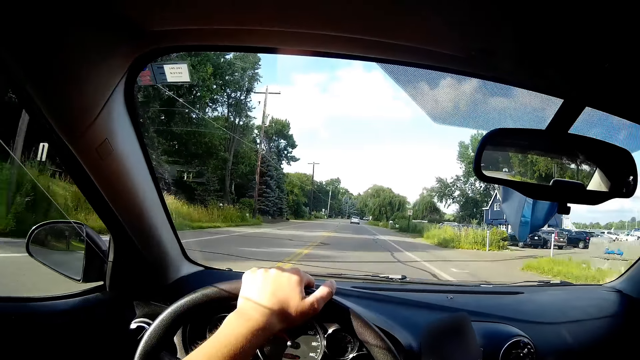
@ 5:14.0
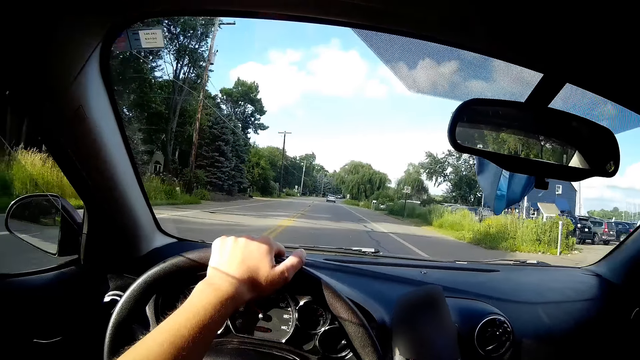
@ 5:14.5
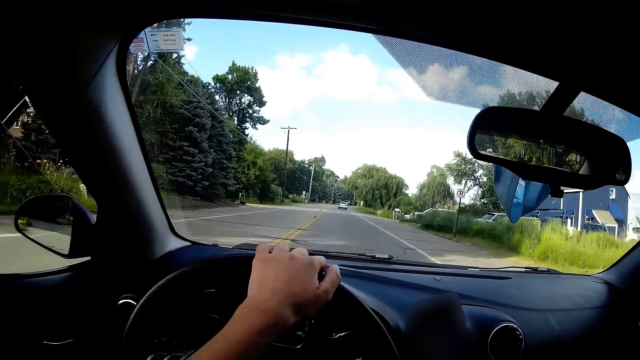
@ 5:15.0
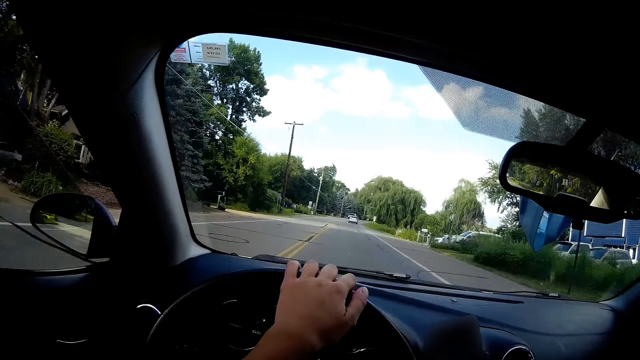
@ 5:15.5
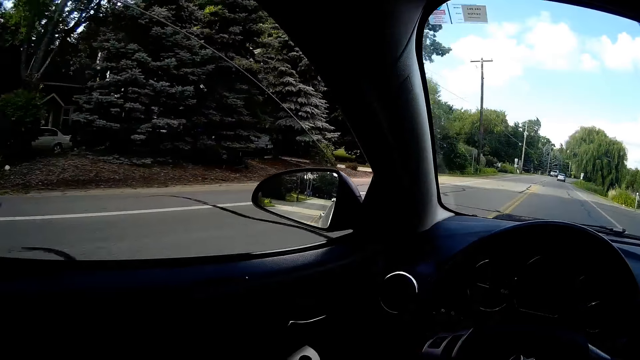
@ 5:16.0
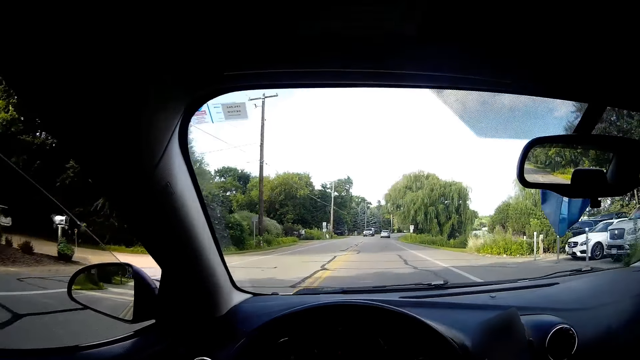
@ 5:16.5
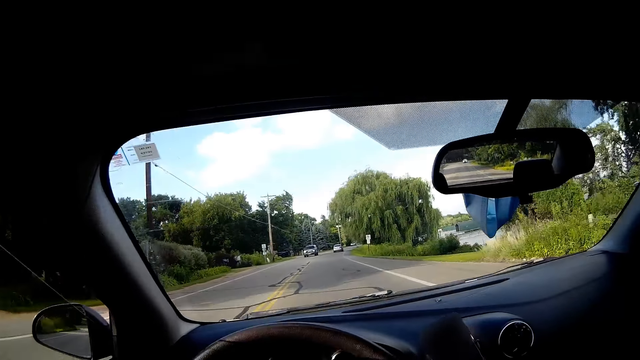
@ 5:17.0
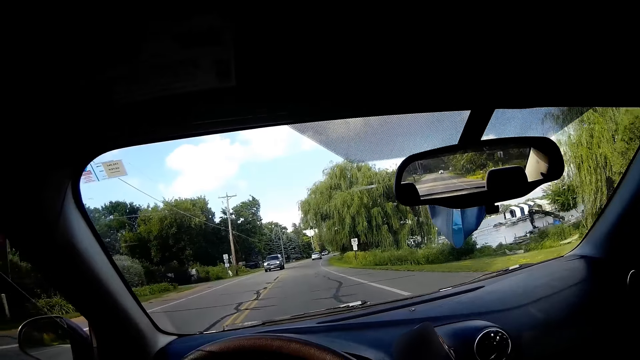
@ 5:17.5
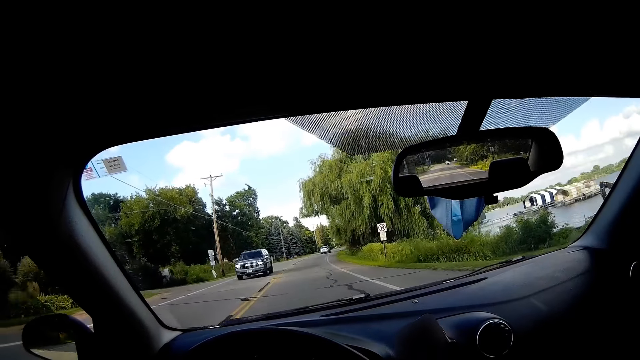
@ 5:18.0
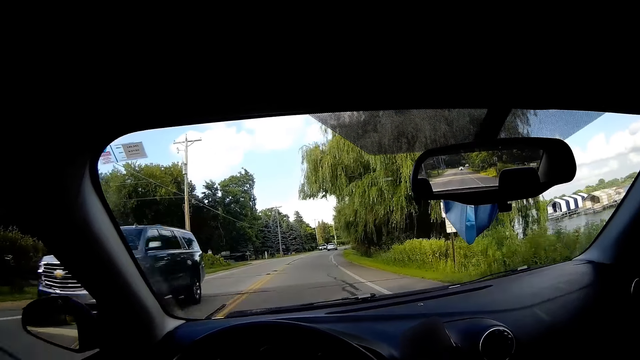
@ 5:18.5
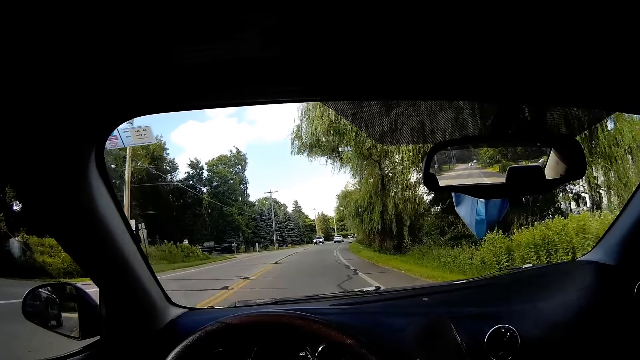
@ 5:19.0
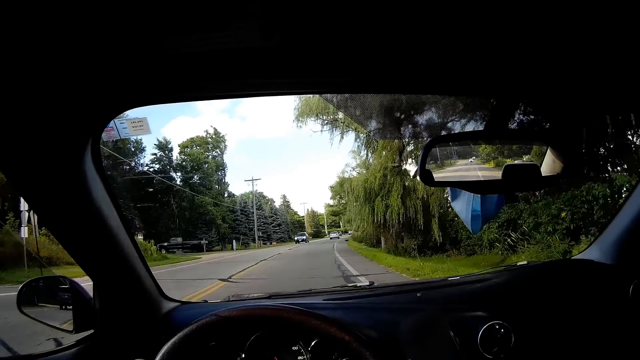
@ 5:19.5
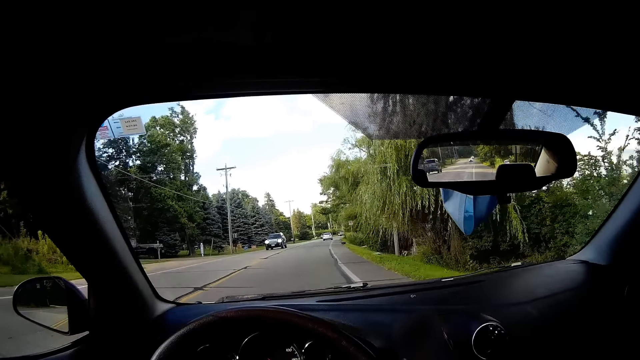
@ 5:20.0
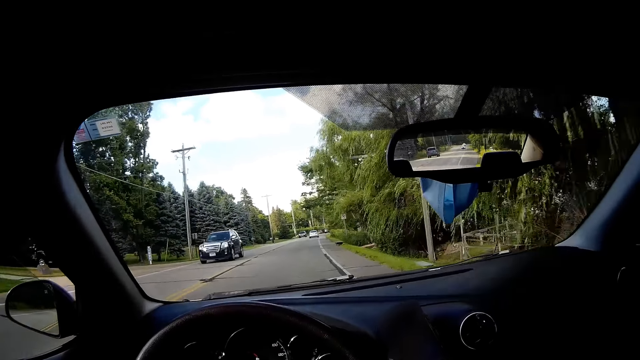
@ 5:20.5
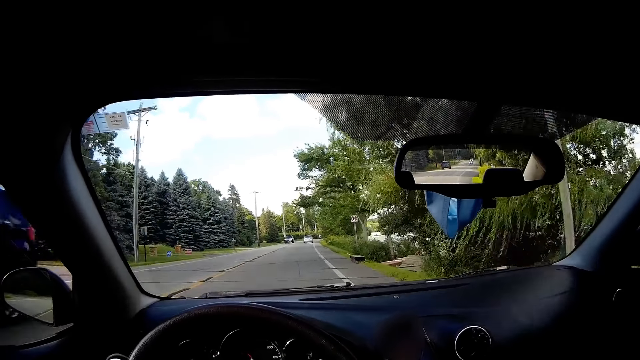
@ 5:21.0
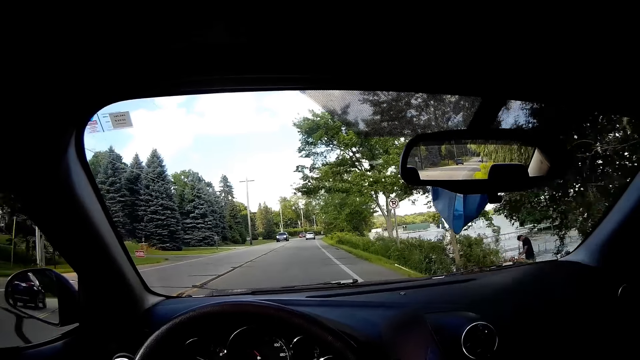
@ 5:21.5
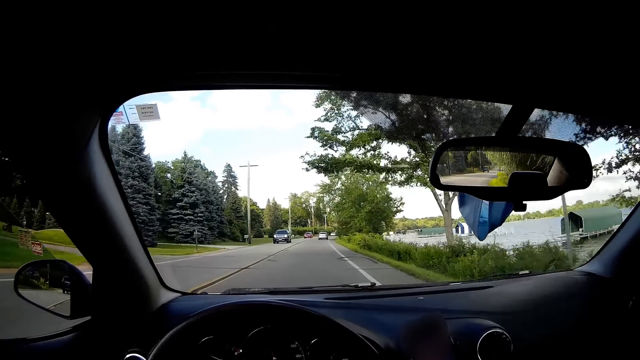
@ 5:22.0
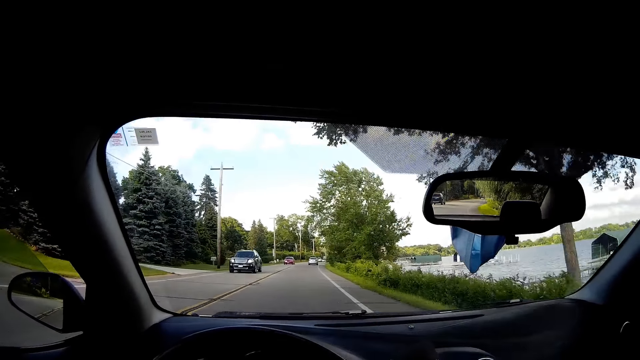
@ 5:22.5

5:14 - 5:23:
The camera wearer removes a hand from the steering wheel. A black car drives past them. A blue car drives past them.

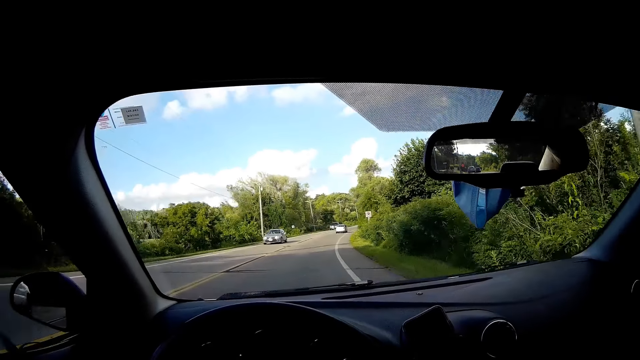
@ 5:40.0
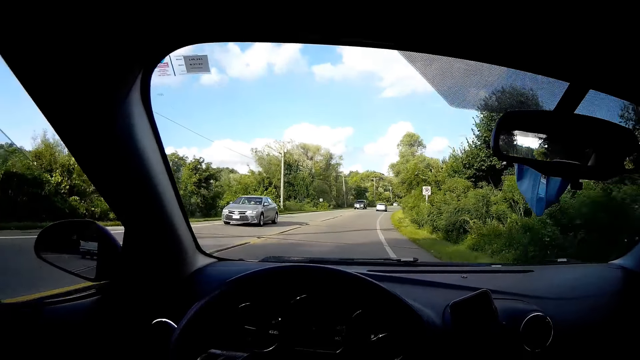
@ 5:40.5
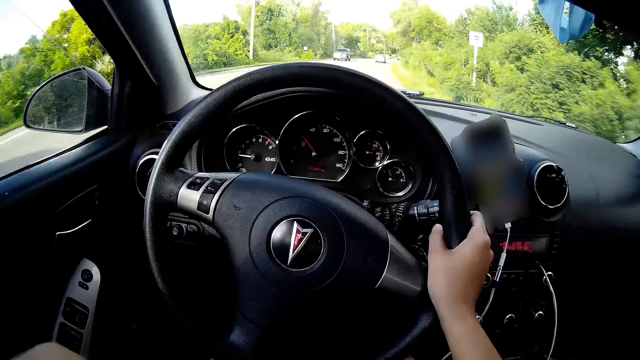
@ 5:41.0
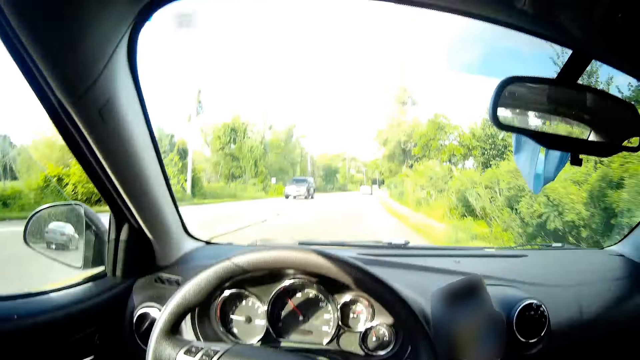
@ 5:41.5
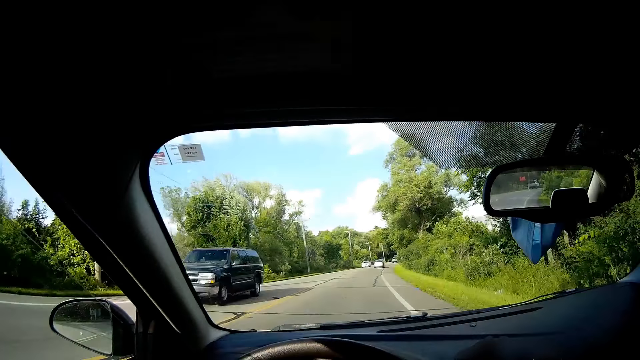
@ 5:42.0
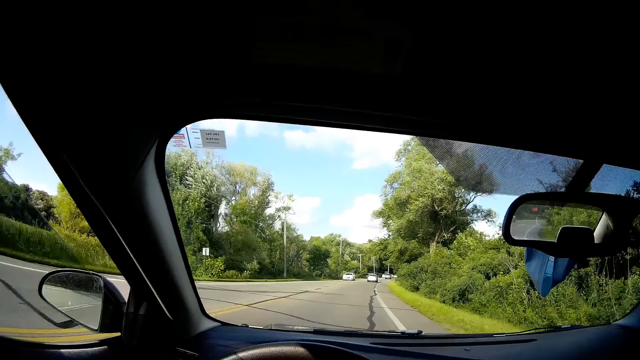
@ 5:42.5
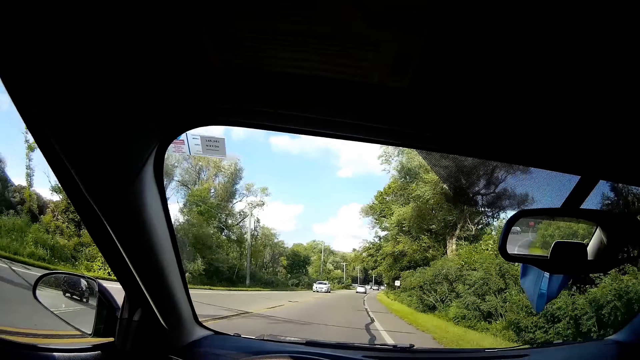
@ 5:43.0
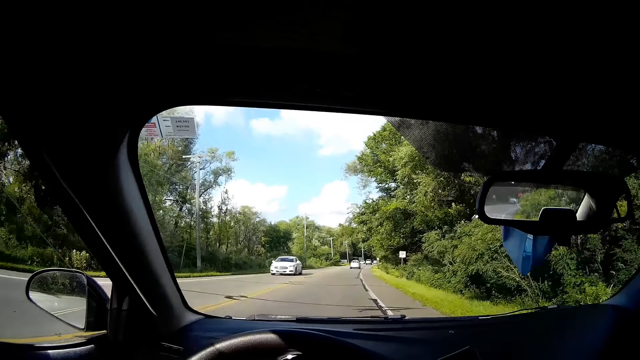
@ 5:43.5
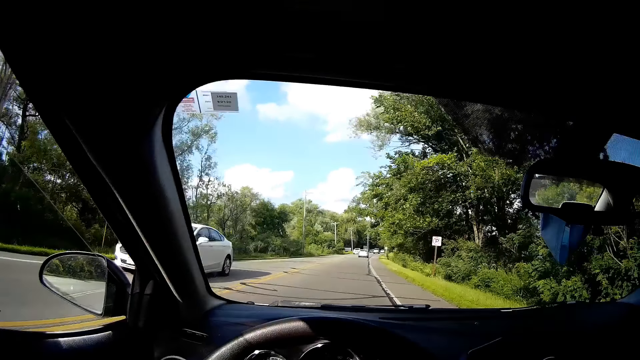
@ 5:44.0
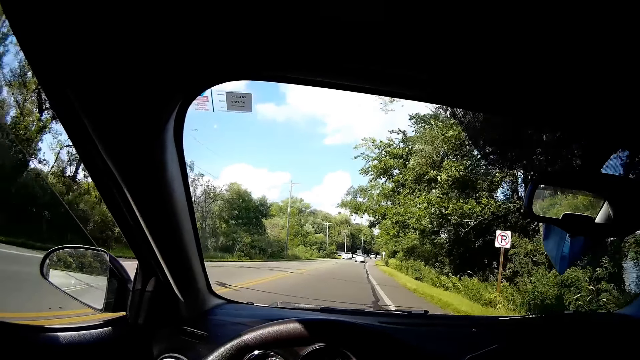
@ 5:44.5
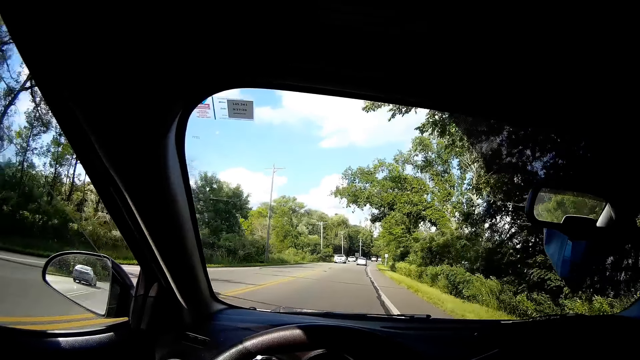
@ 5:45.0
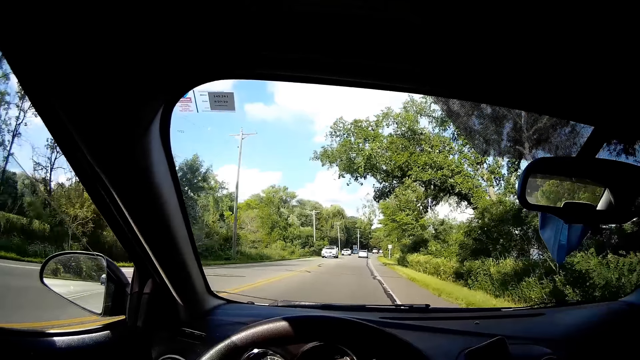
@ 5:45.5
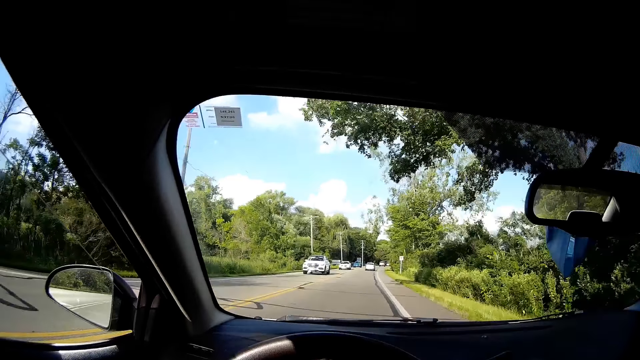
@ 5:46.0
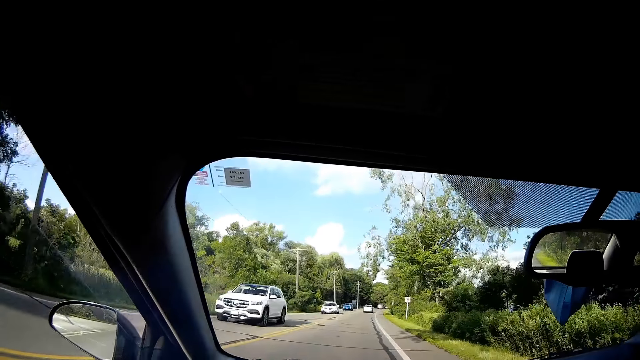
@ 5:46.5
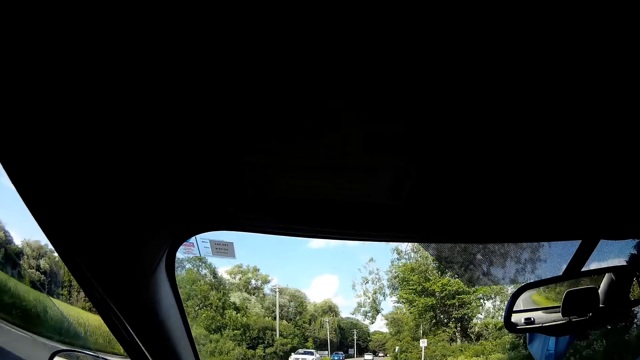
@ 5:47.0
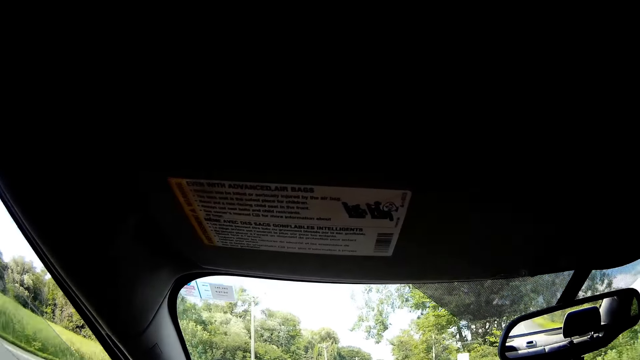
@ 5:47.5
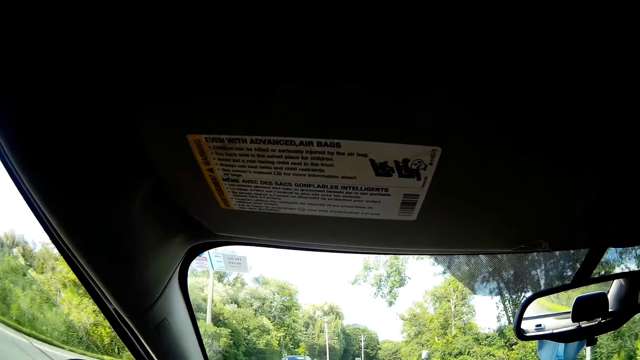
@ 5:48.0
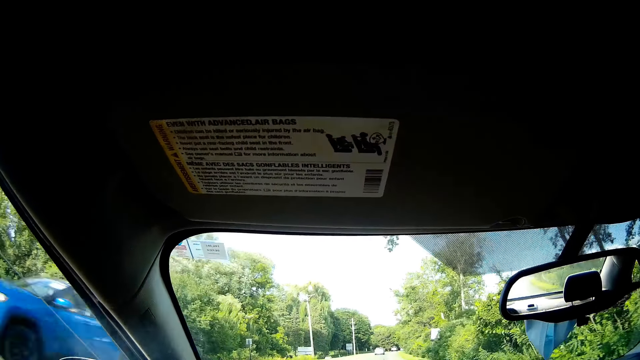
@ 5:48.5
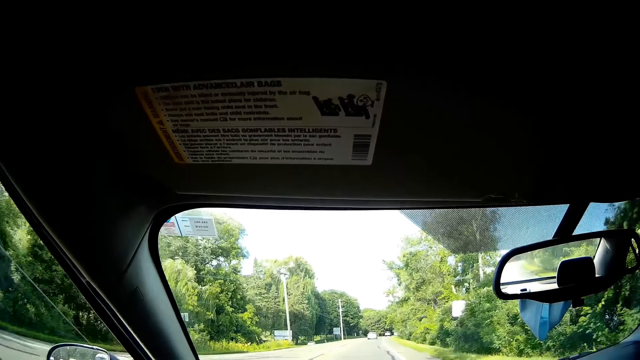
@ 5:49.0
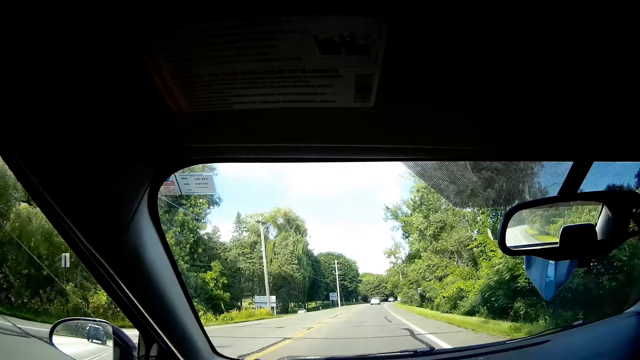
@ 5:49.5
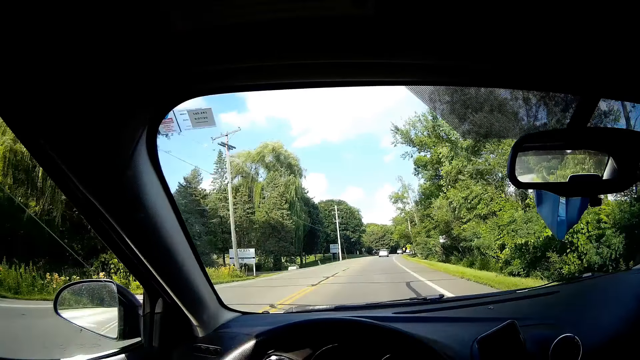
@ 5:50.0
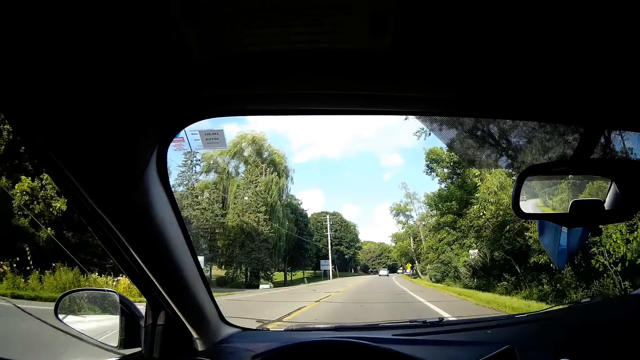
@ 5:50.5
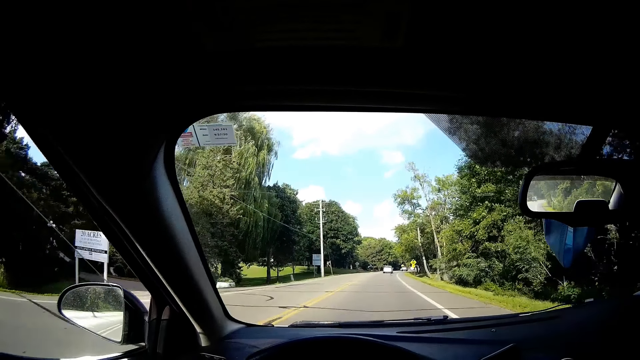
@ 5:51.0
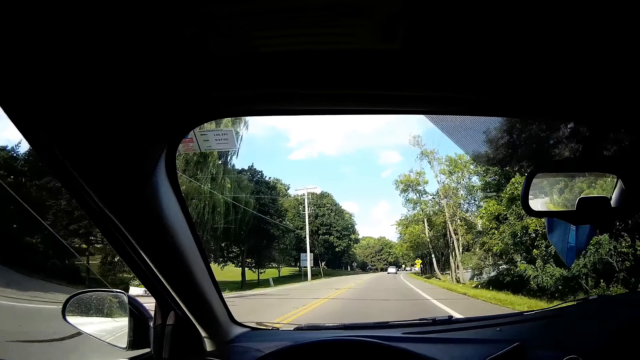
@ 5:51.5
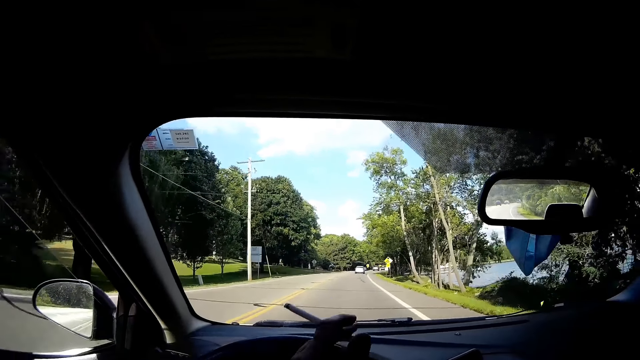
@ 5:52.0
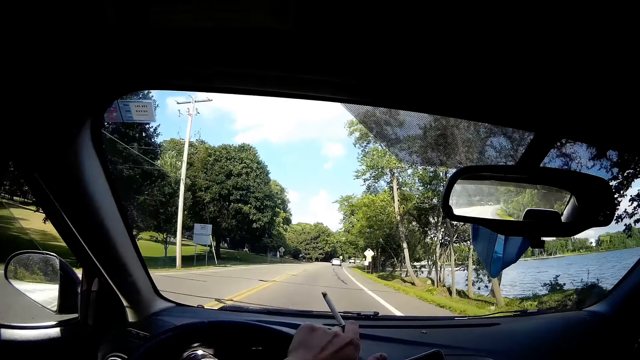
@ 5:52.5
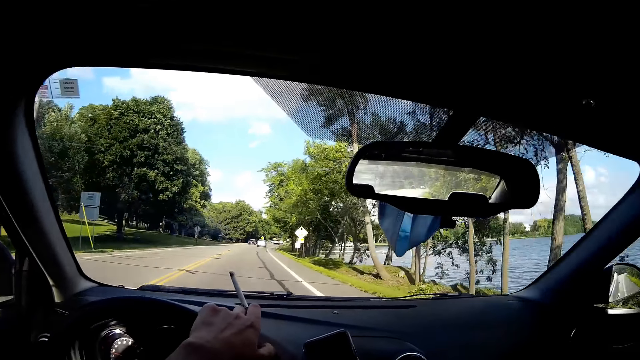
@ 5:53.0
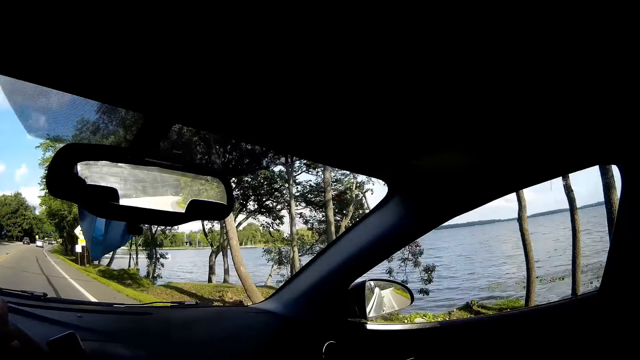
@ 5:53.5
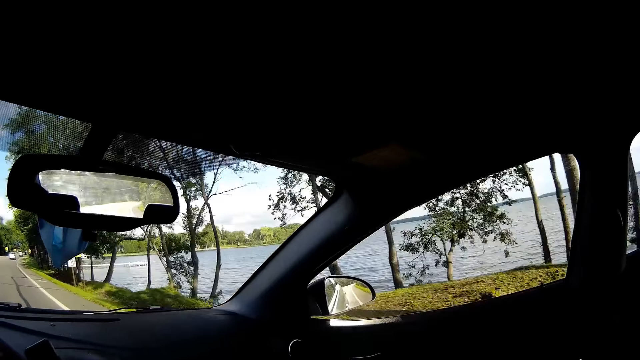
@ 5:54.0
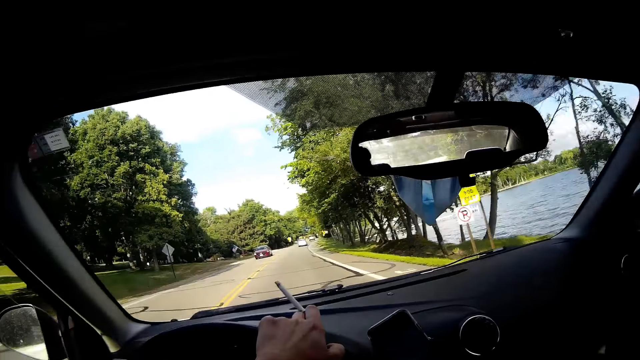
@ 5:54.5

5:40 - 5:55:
A silver car drives past the camera wearer. A black car drives past them. A white car drives past them. A white car drives past them repeatedly. A blue car drives past them. They hold a cigarette and hold a steering wheel.
